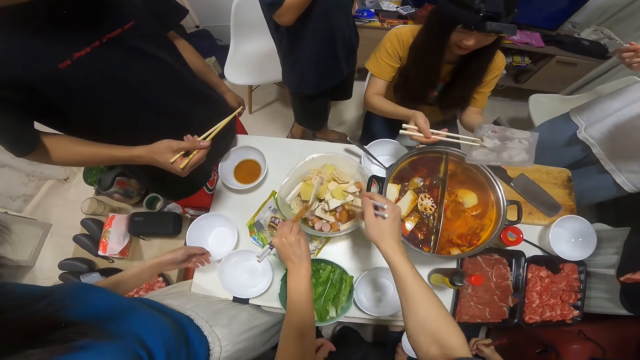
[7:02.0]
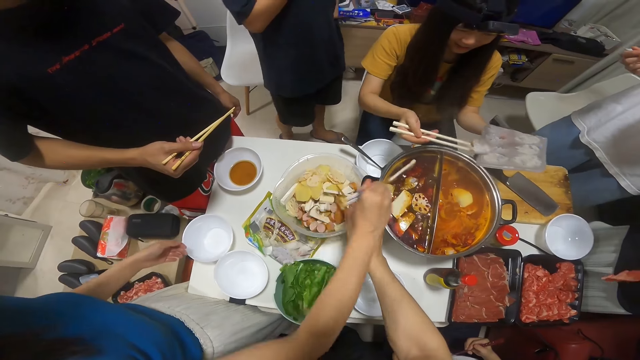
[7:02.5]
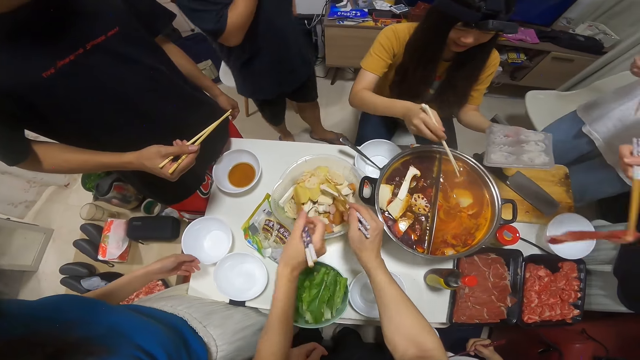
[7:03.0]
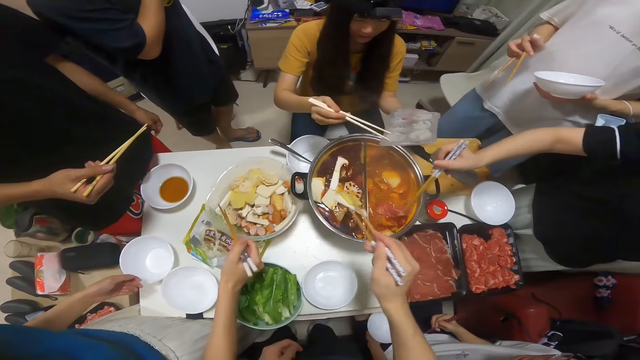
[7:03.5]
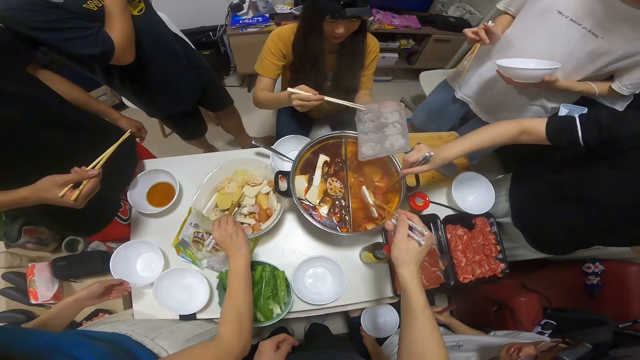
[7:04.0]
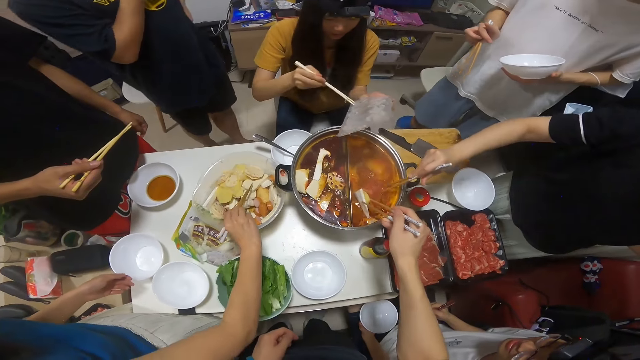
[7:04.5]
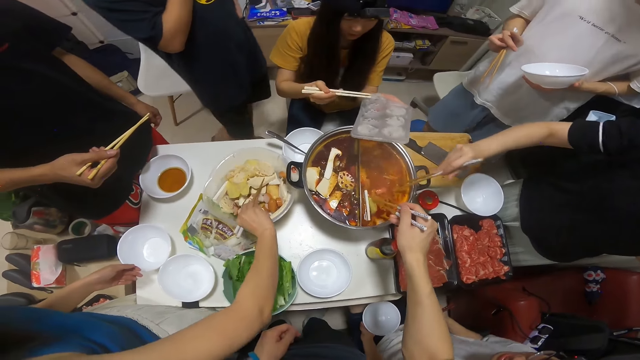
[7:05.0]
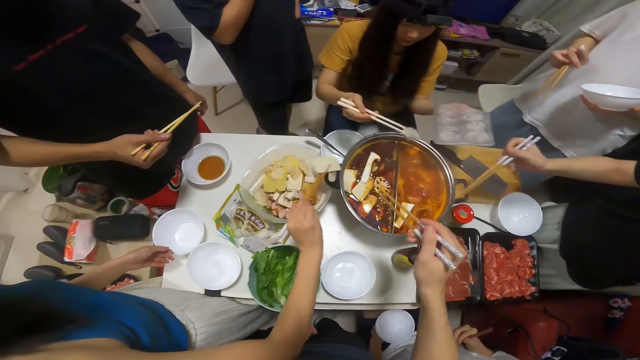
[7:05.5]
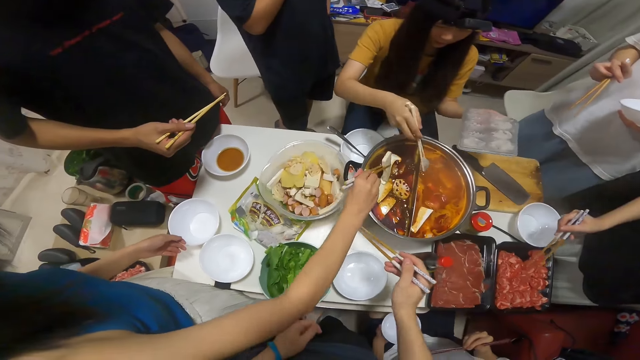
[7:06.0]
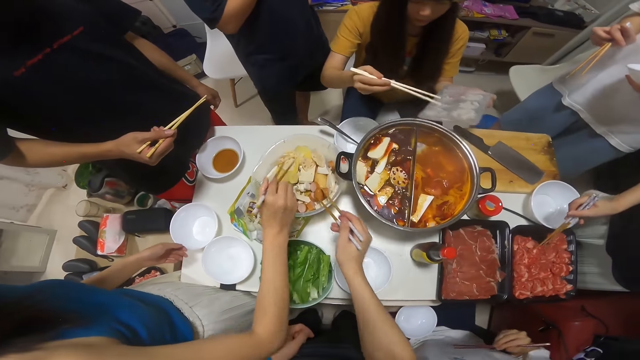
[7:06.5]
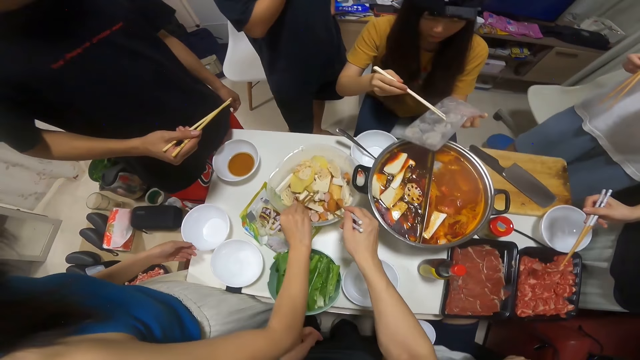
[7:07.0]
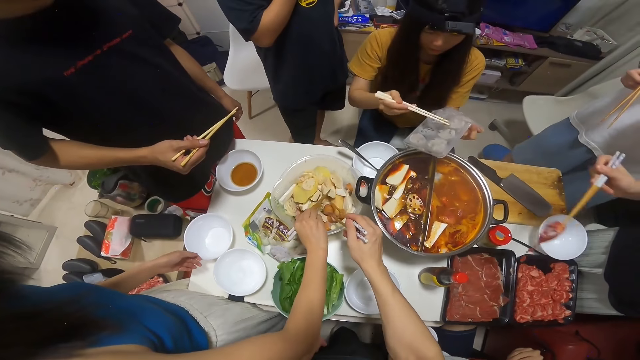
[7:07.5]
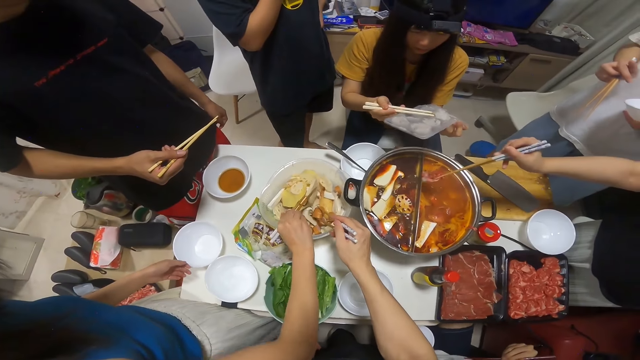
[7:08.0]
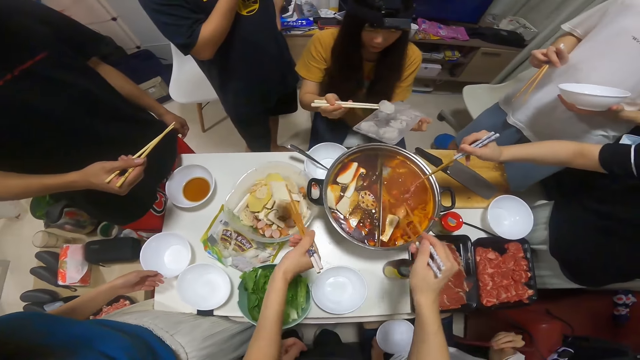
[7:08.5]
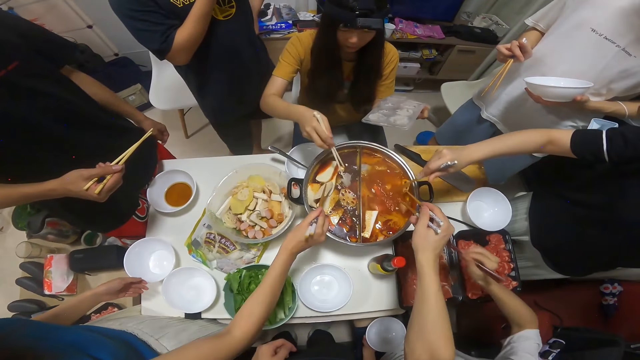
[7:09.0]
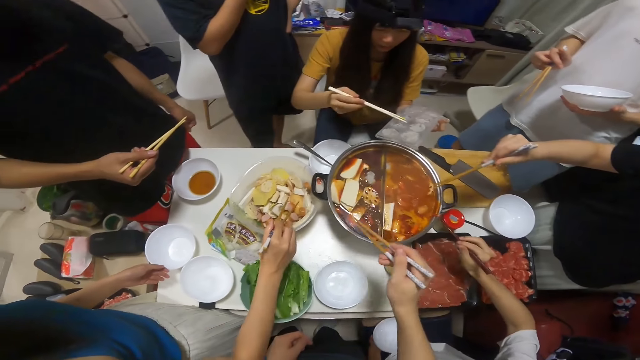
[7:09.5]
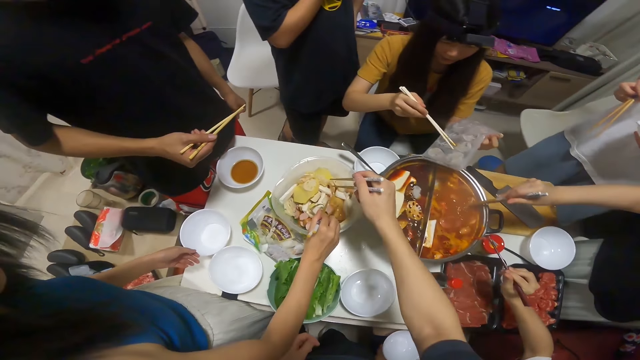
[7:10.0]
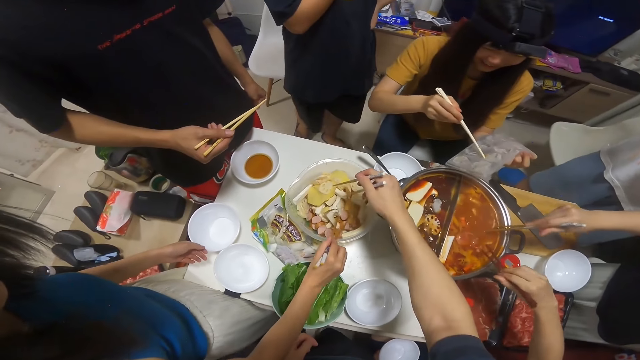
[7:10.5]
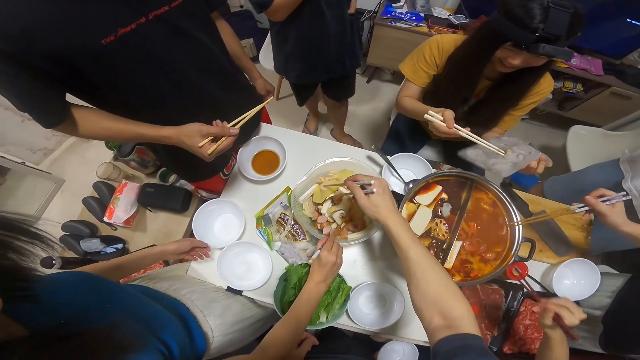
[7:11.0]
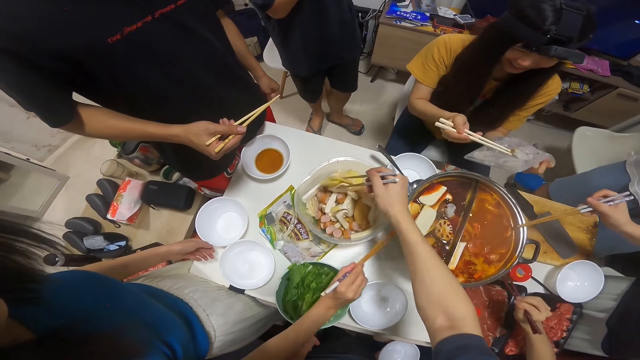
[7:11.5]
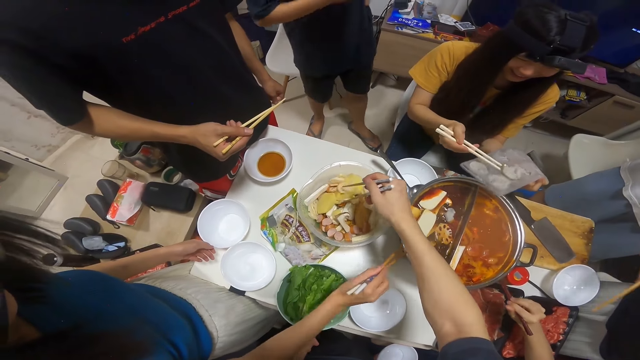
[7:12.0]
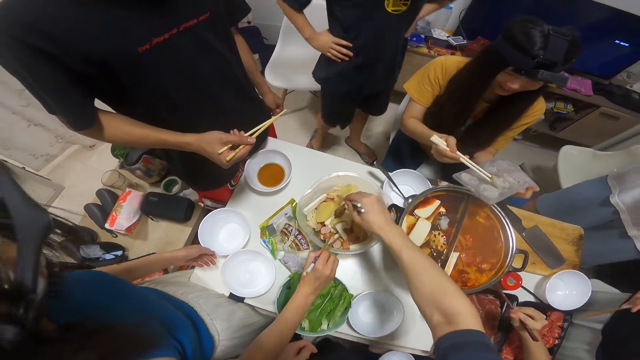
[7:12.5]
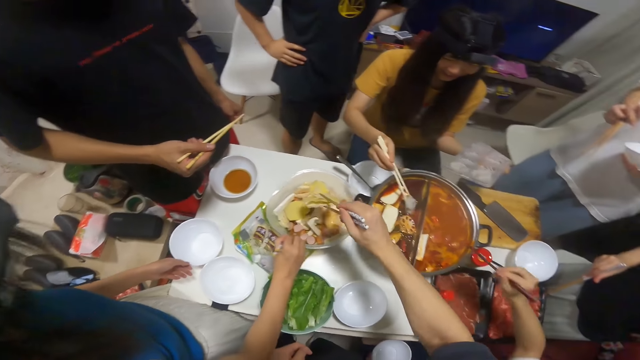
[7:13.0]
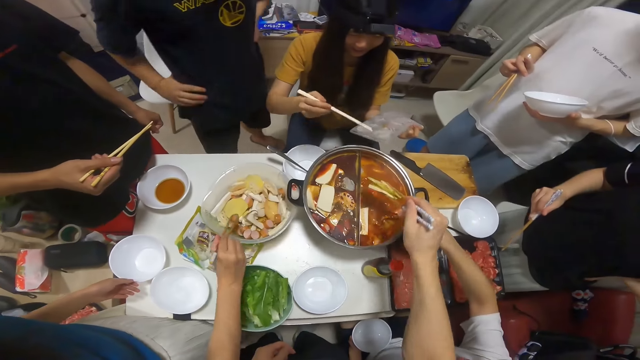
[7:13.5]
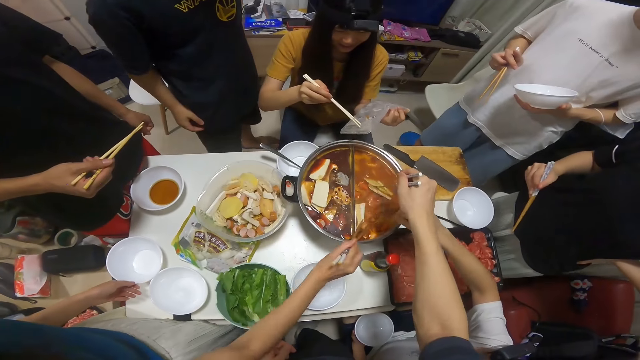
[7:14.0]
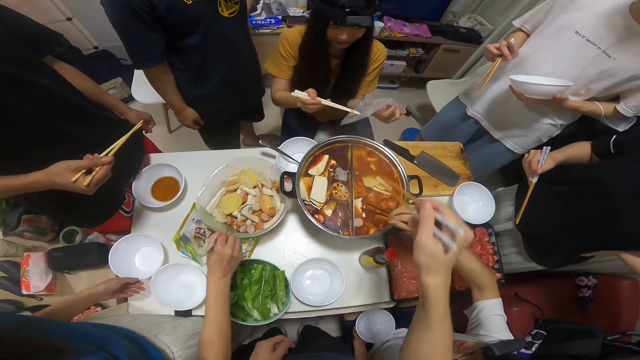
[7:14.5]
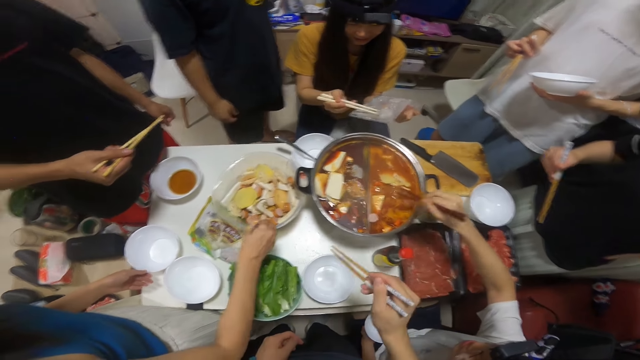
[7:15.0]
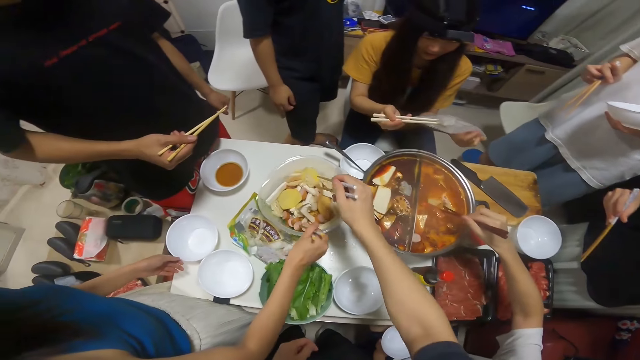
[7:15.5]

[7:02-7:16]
A girl puts cheese in the bowl. A woman puts the fried lotus in the boiling soup. A second woman puts the ice cube in the boiling soup. A third woman puts the meat in the boiling soup. The camera wearer puts the fried lotus into the boiling soup. The third woman stirs the soup with her chopstick. The second woman removes an ice cube from the tray with a chopstick. The first woman takes the fried lotus from the bowl. The first girl puts the cheese in the bowl again. Another girl puts the cheese in the bowl. The second woman puts the ice cube in the boiling soup. The first woman puts the fried lotus in the boiling soup. The third woman takes the meat from the meat bowl. The camera wearer takes chopped sausage with the chopstick. The second woman removes an ice cube from the tray with the chopstick. The first woman takes the fried lotus from the bowl. The third woman puts the meat in the boiling soup. The camera wearer puts the chopped sausage into the boiling soup. The third woman stirs the soup with her chopstick. The first woman puts the fried lotus in the boiling soup. The second woman puts the ice cube in the boiling soup. The first girl puts the cheese in the bowl. The camera wearer puts the cheese in the bowl. A third girl puts the cheese in the bowl. A man puts meat in the boiling soup with his chopstick. The first woman takes the chopped sausage from the bowl. The second woman removes an ice cube from the tray with the chopstick. The camera wearer takes the fried lotus with the chopstick. The third woman hits her chopstick on the pot. The first woman puts the chopped sausage in the boiling soup. The second woman removes an ice cube from the tray with the chopstick. The man puts the meat in the boiling soup with his chopstick. The first woman takes the chopped sausage from the bowl. The second woman puts the ice cube in the boiling soup. The camera wearer puts the fried lotus into the boiling soup. The man stirs the boiling soup with his chopstick. The first woman puts the chopped sausage in the boiling soup. The second woman removes an ice cube from the tray with the chopstick. The first woman takes the chopped sausage from the bowl.

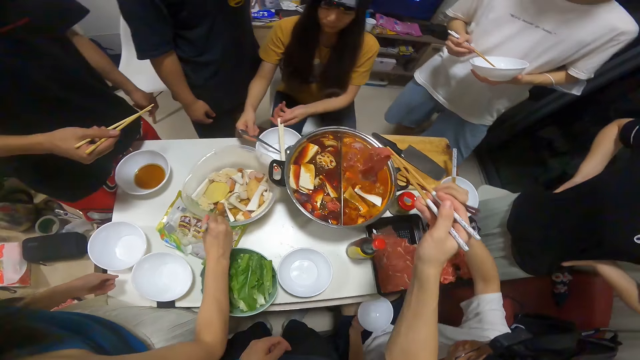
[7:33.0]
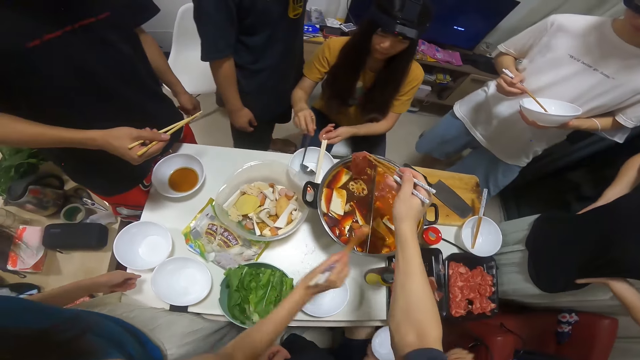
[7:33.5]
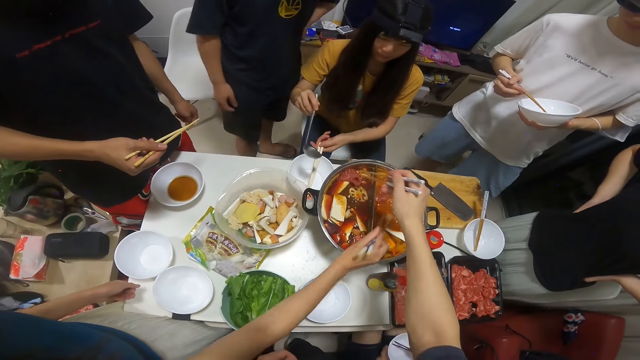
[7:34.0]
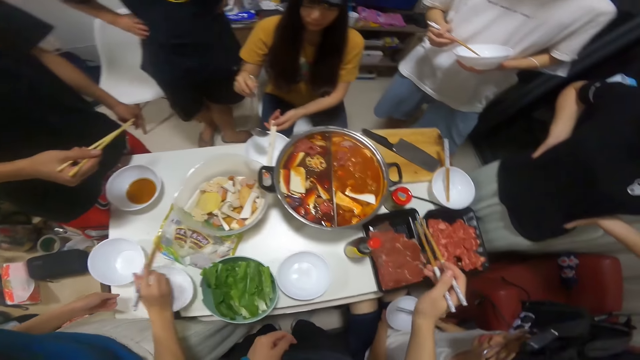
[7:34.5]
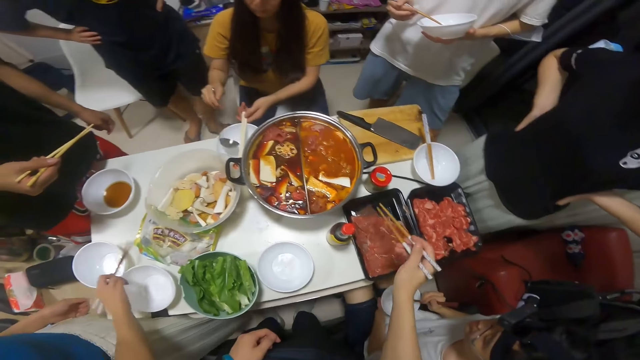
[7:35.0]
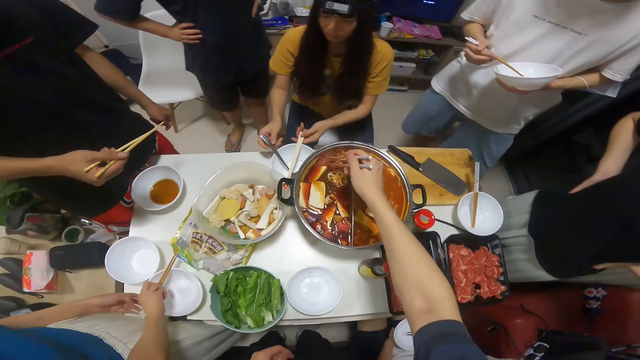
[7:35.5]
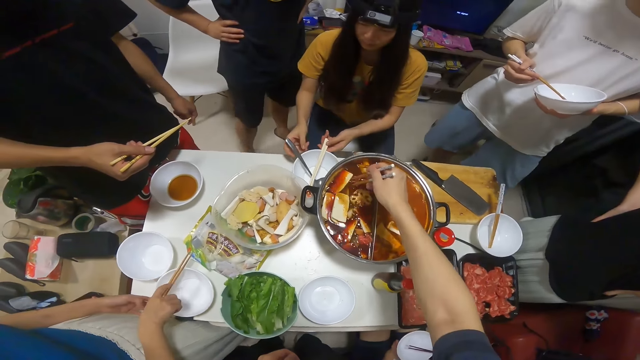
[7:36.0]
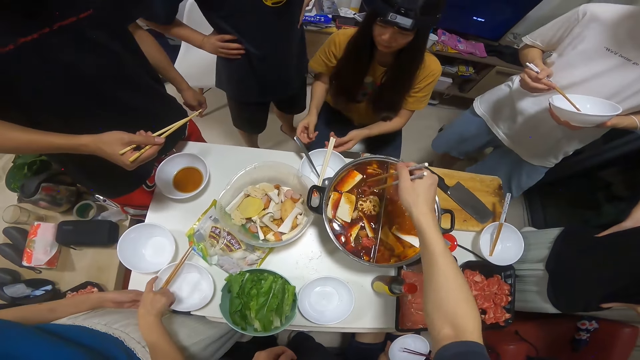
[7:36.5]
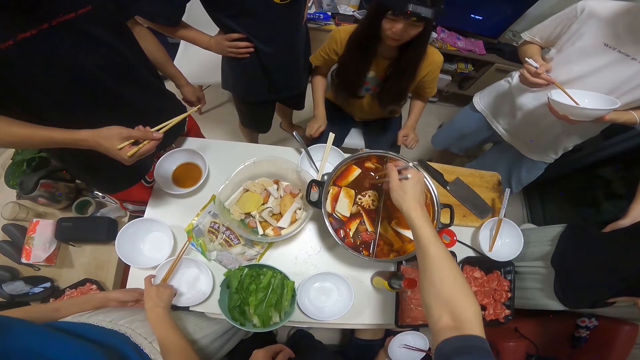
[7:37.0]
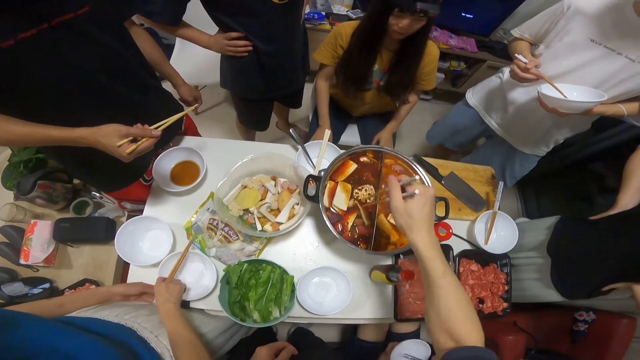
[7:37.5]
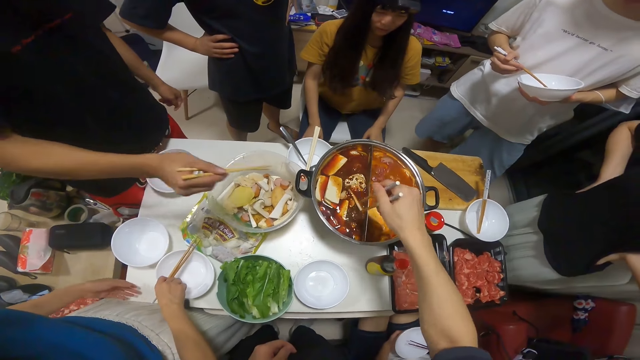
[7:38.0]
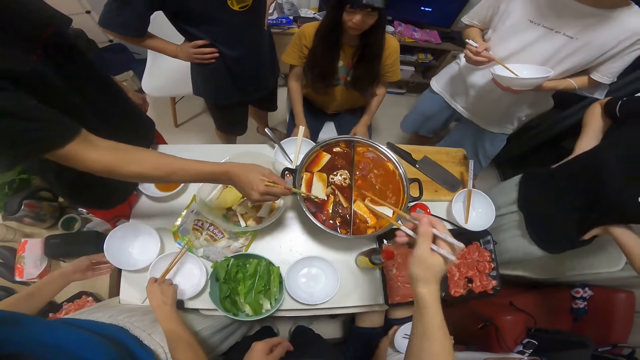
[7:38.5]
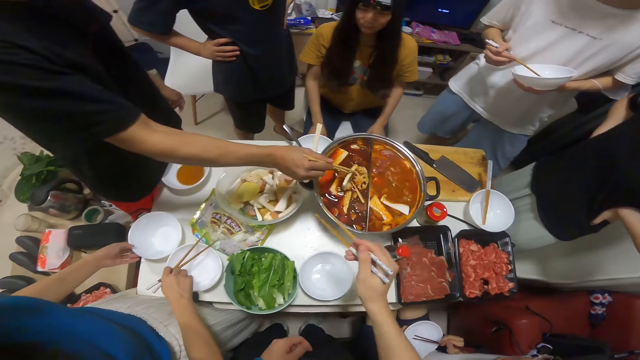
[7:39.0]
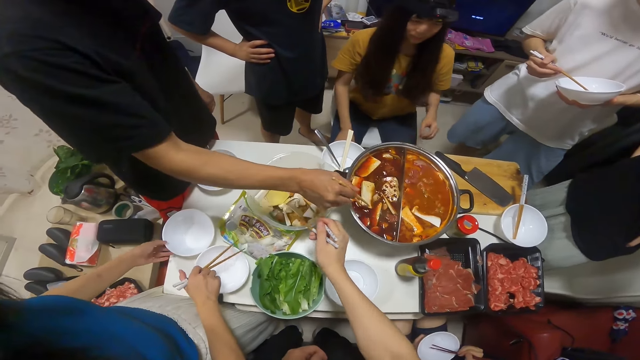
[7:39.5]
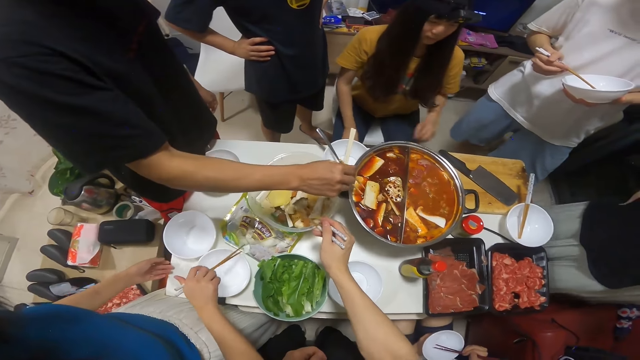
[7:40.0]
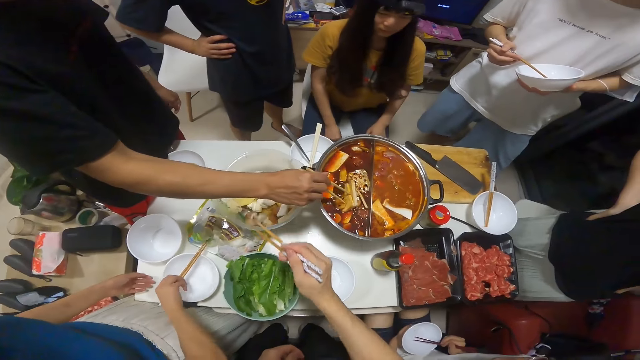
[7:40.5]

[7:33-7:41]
A woman touches the chopstick with her right hand. The camera wearer puts the meat in the boiling soup. The woman takes the spoon in the bowl with her left hand and drops the spoon in the bowl with her left hand. The camera wearer stirs the boiling soup with his chopstick. A man stirs the boiling soup with his chopstick. The camera wearer takes the fried lotus with the chopstick.
